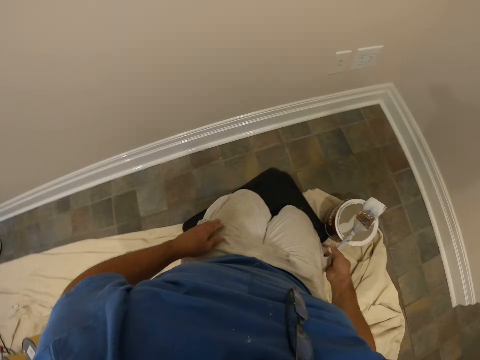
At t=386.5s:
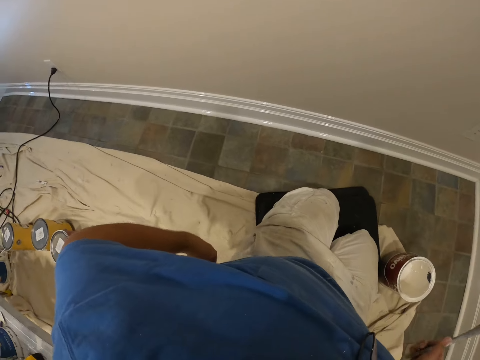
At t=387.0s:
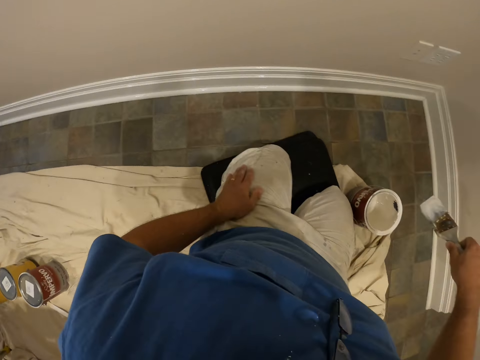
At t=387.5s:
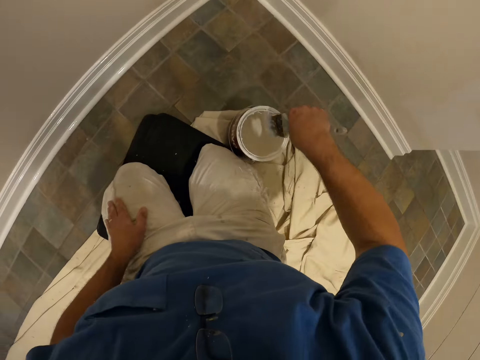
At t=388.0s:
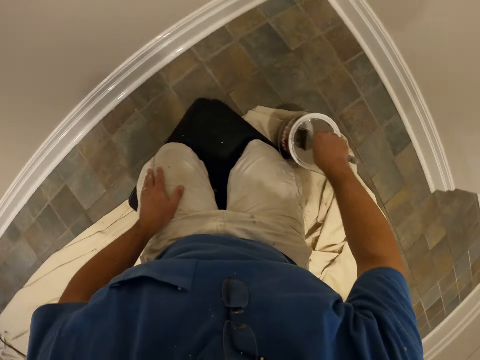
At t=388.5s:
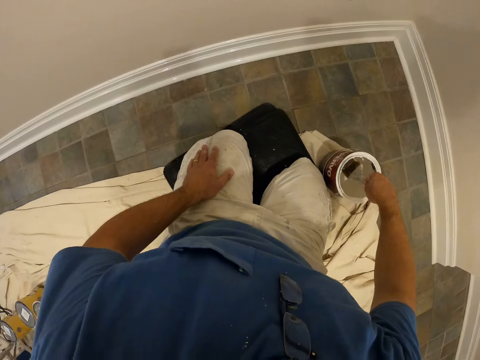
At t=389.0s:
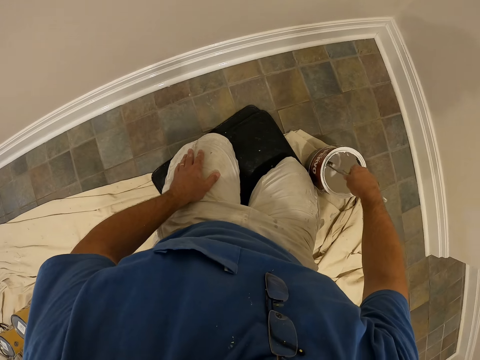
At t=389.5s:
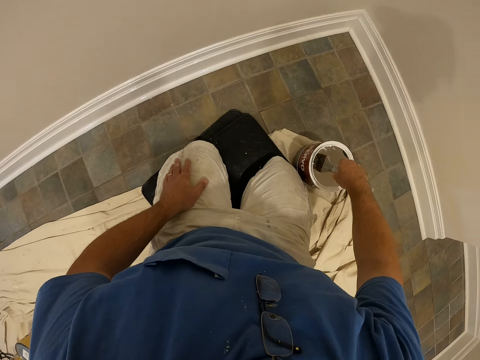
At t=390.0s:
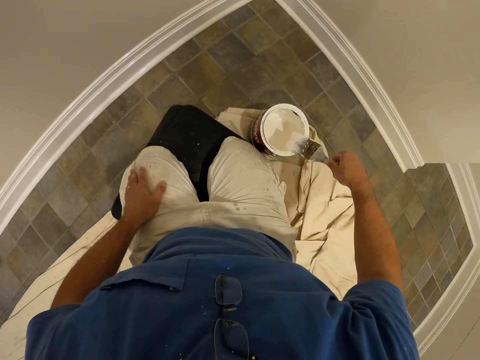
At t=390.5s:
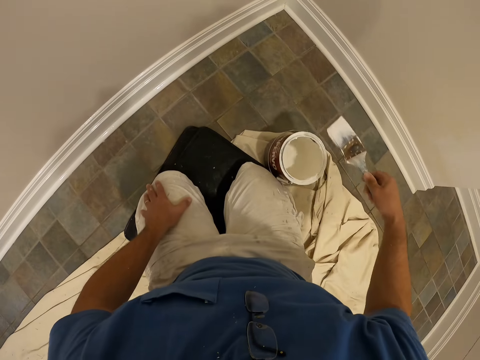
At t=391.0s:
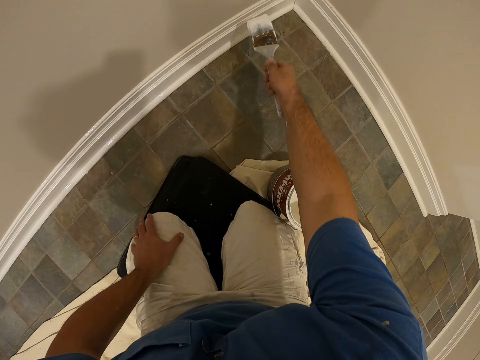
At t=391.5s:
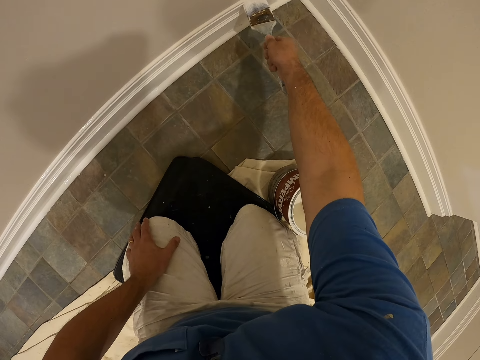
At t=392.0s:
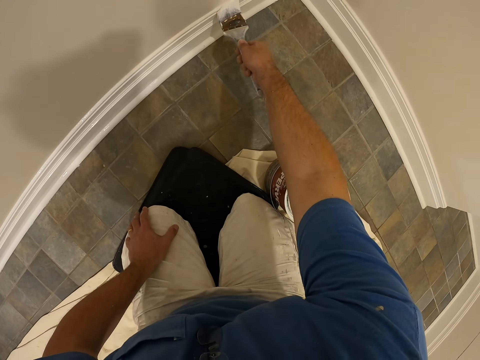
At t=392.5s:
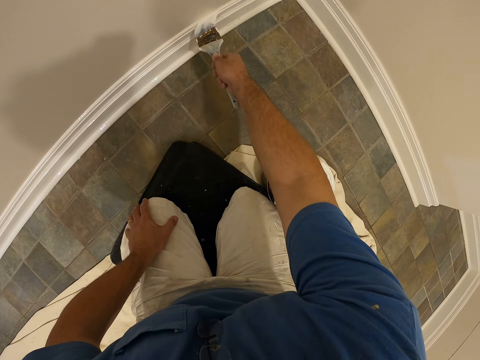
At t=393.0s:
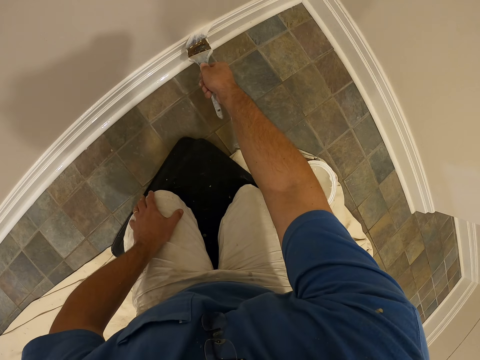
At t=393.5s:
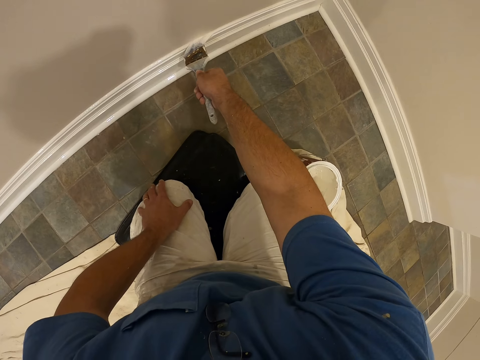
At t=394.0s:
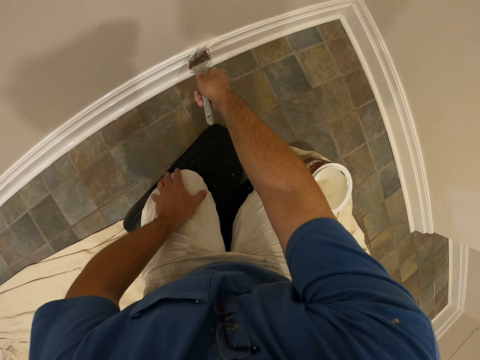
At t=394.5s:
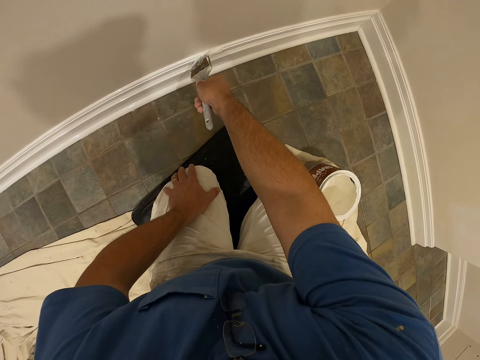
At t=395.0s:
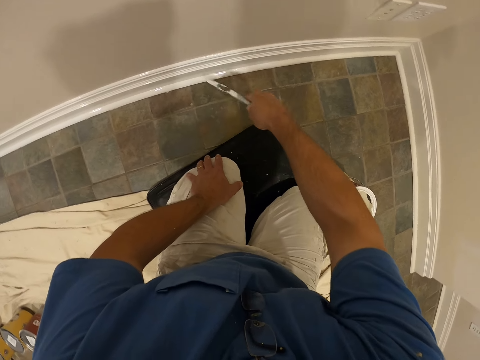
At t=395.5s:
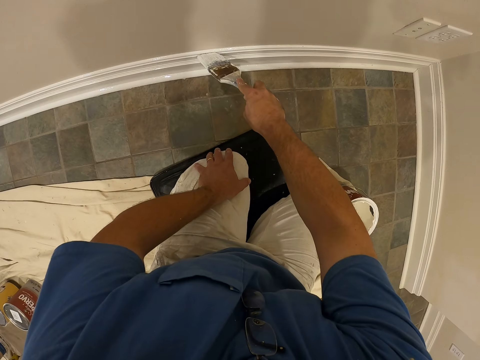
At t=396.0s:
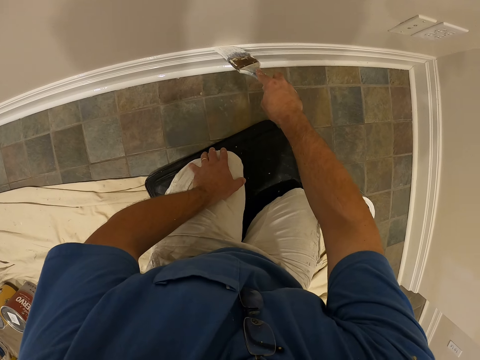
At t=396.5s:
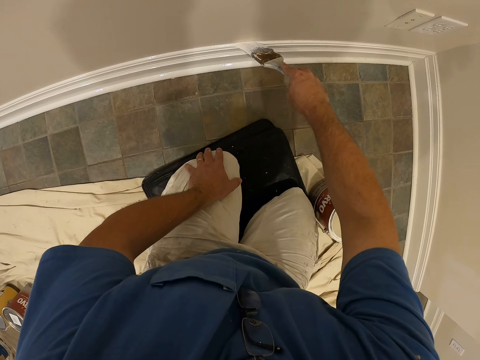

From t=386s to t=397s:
The camera wearer picks up the paint brush from the paint container. He pulls his T-shirt down. He dips the paint brush into the paint container with his right hand. He wipes the paint brush on the paint tin. He removes the paint brush from the paint container with his right hand. He paints the wall of the room or base board with the paint brush.

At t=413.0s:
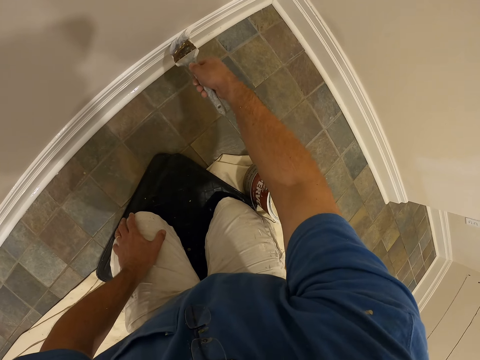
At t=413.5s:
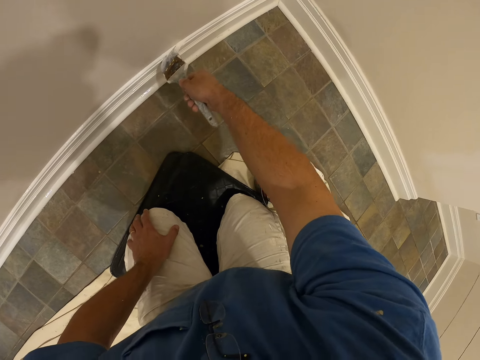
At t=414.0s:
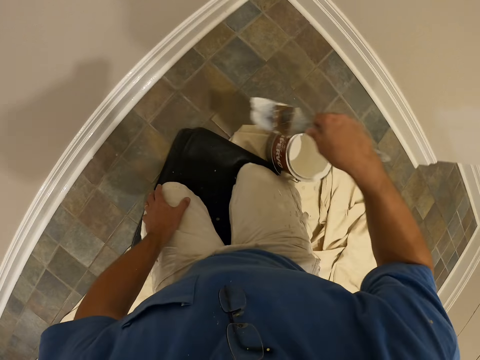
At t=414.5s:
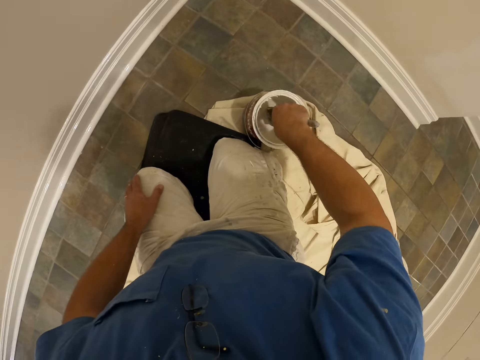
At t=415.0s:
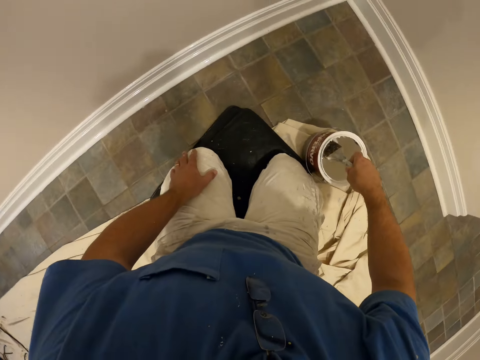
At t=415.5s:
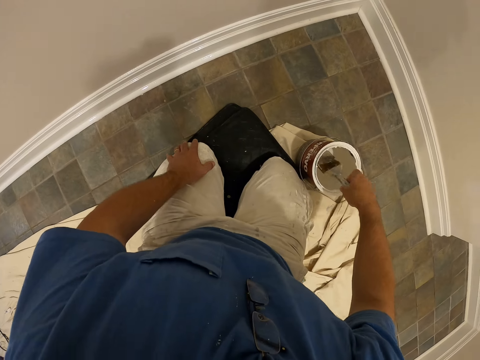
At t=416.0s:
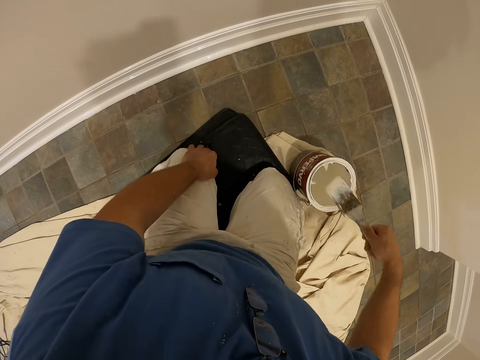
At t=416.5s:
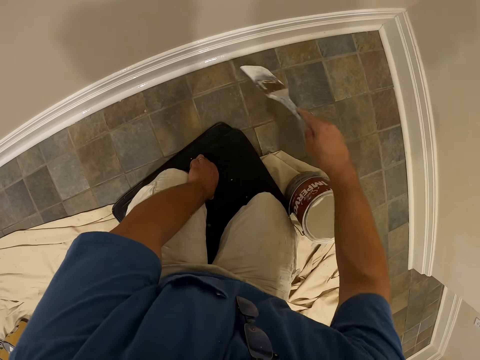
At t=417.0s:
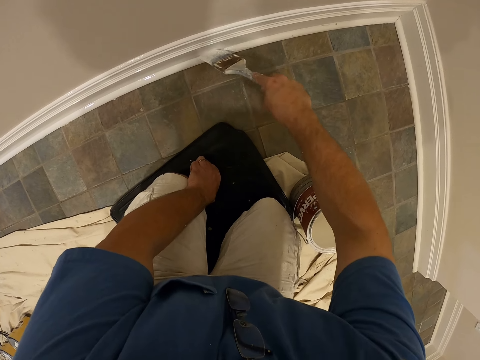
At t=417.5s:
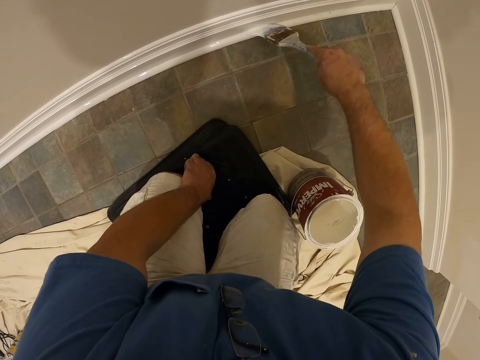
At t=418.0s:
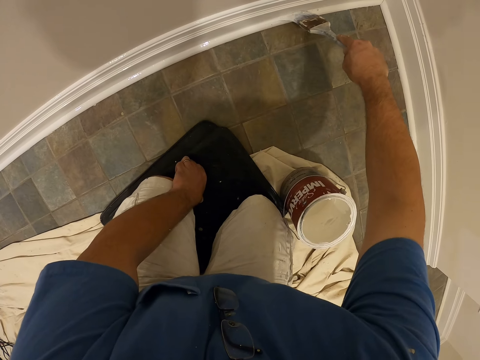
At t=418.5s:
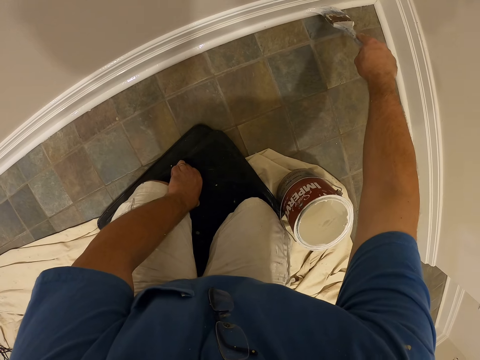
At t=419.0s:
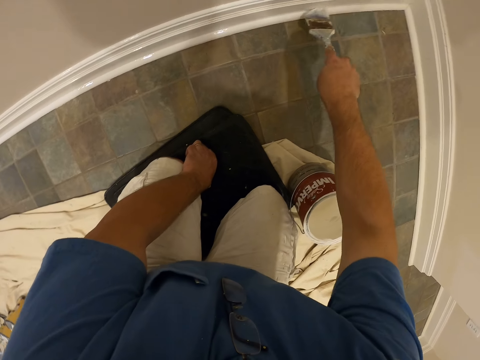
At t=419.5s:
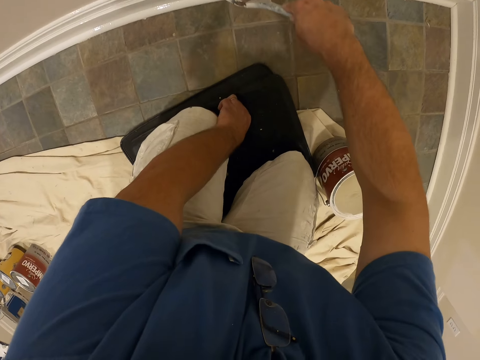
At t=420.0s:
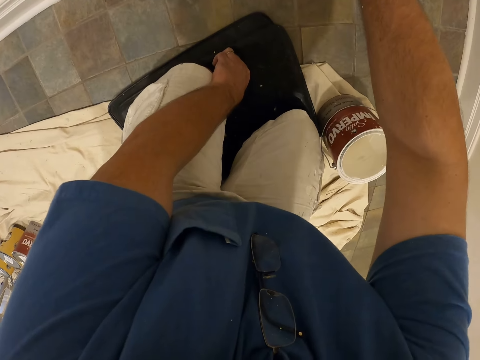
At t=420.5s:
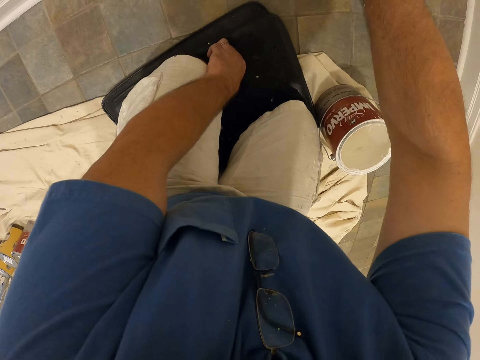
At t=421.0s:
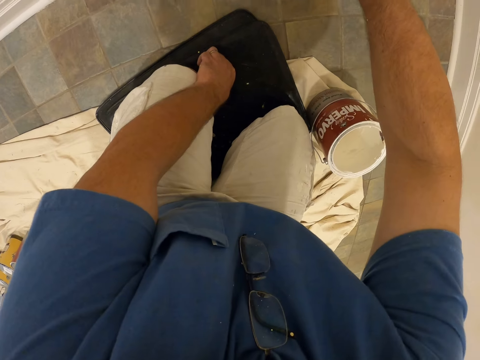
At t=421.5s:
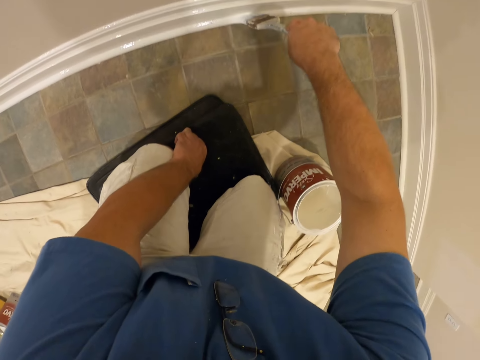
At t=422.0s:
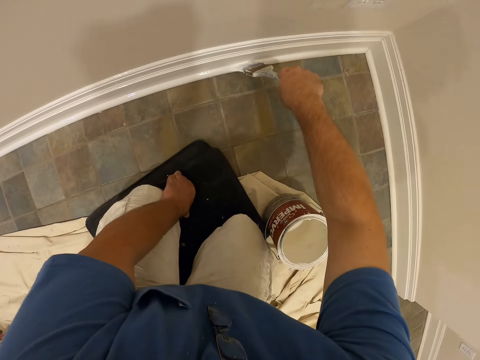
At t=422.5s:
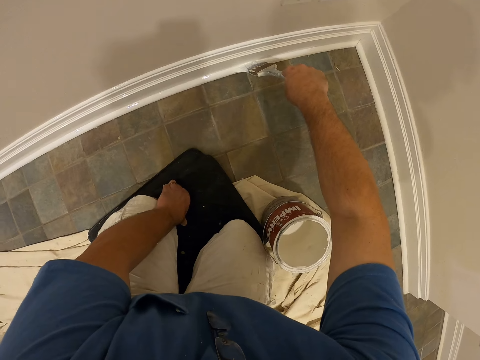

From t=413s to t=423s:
The camera wearer dips the paint brush into the paint container with his right hand. He removes the paint brush from the paint container with his right hand. He paints the wall of the room with the paint brush.

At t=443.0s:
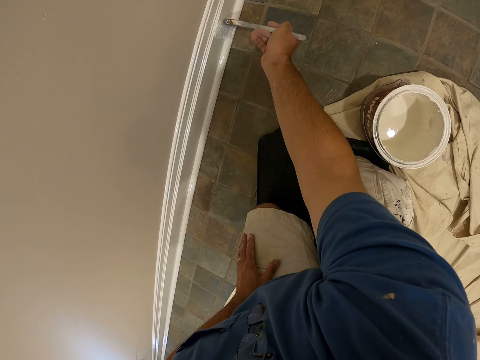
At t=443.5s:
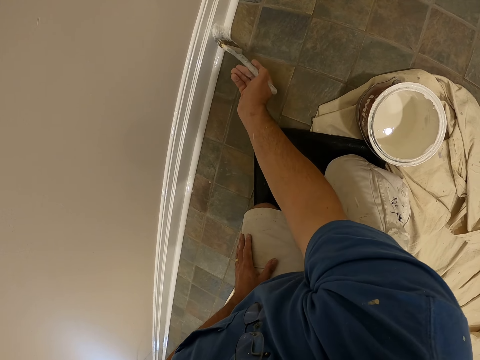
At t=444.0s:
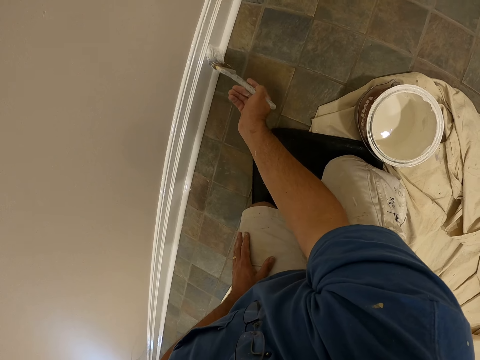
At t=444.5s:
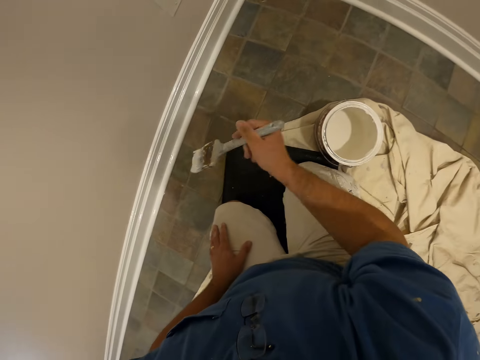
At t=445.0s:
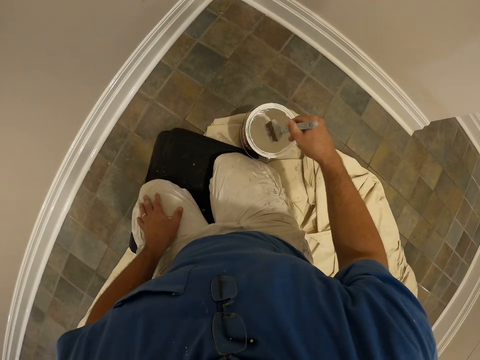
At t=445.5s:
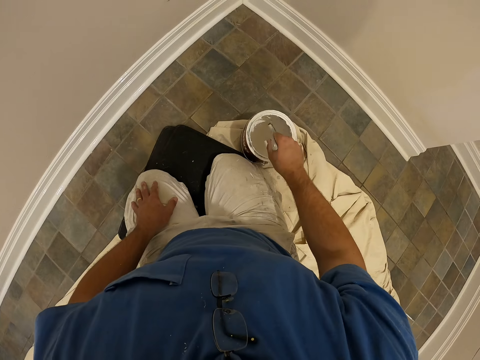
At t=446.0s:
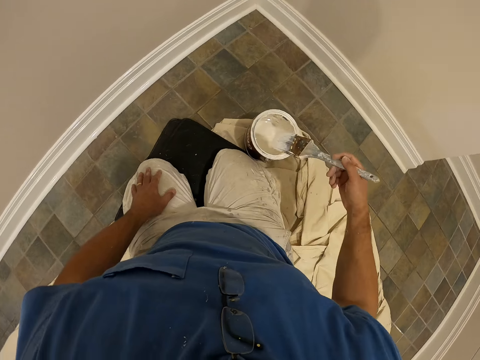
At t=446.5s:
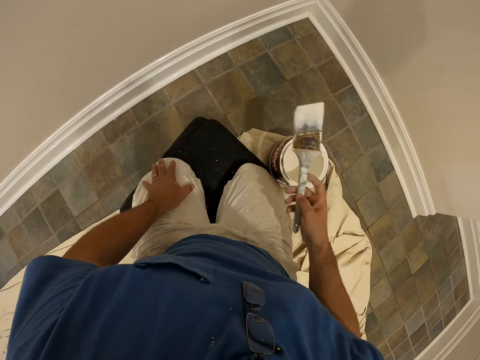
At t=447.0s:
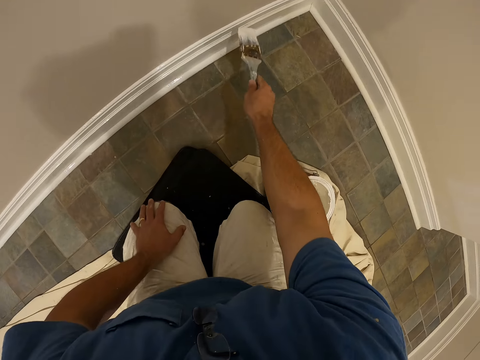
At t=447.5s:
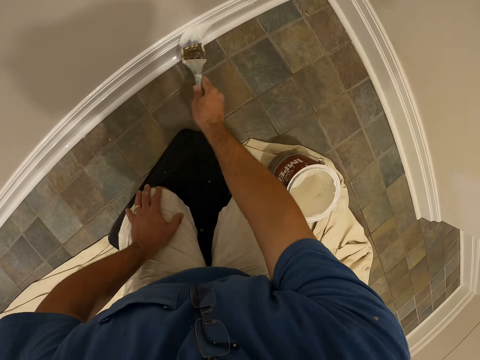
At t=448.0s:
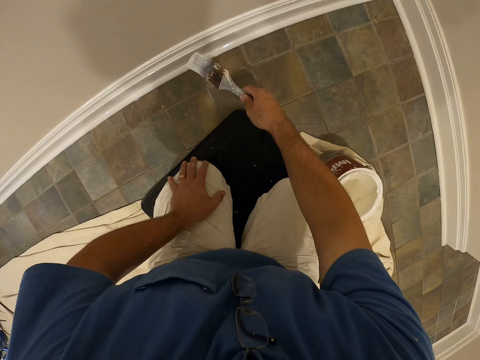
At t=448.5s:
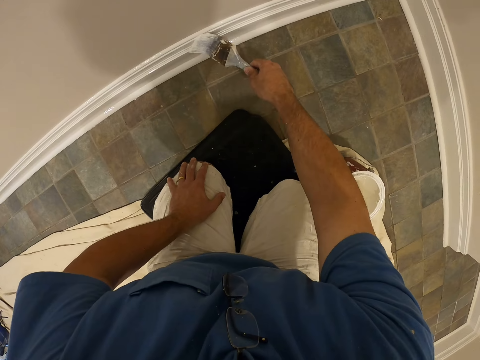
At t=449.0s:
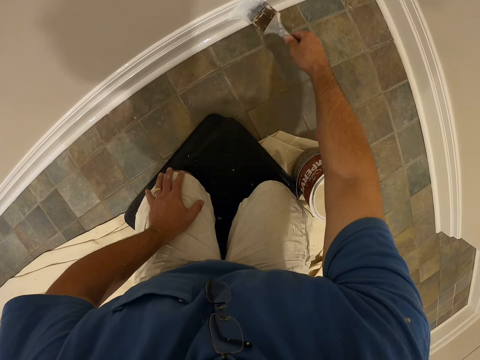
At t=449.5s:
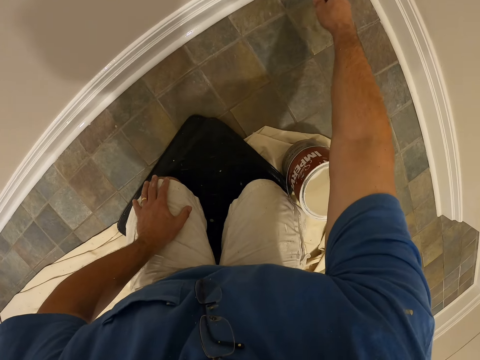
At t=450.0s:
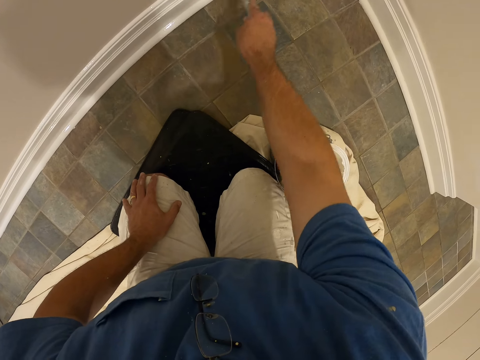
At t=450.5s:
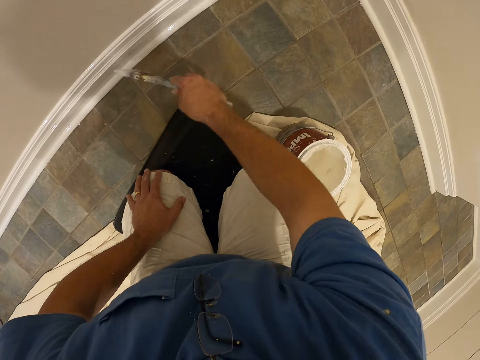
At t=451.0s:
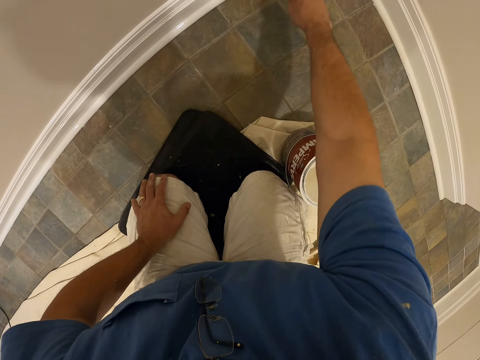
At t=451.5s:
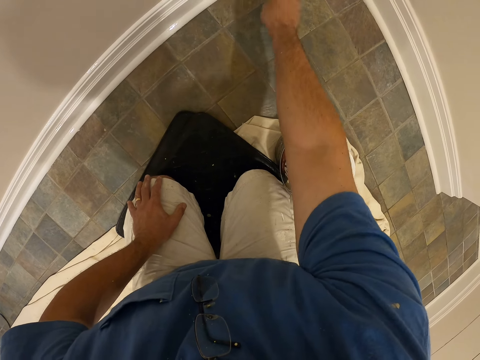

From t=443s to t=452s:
The camera wearer dips the paint brush into the paint container with his right hand. He removes the paint brush from the paint container with his right hand. He paints the wall of the room with the paint brush.
